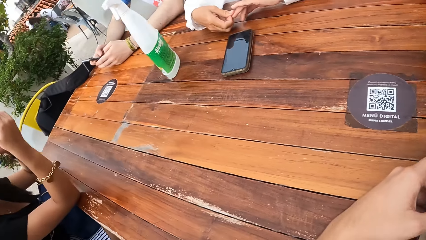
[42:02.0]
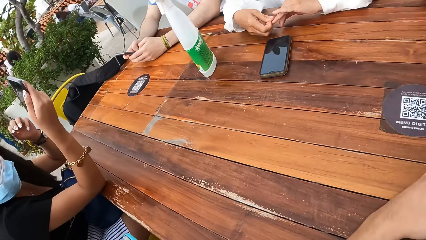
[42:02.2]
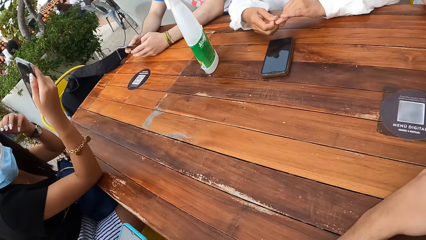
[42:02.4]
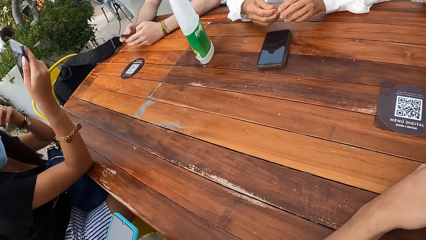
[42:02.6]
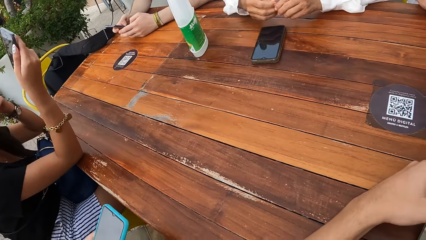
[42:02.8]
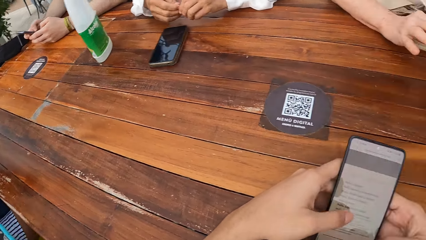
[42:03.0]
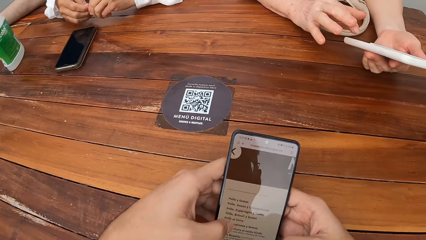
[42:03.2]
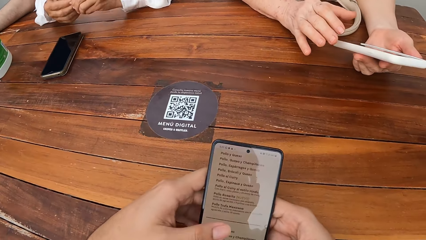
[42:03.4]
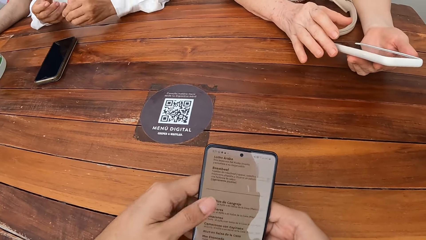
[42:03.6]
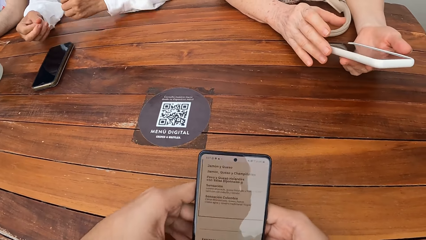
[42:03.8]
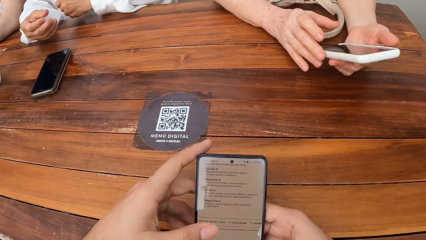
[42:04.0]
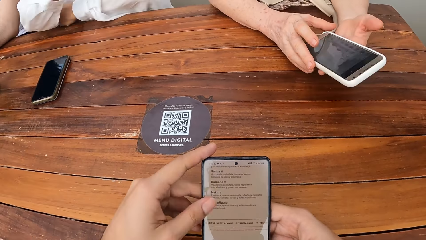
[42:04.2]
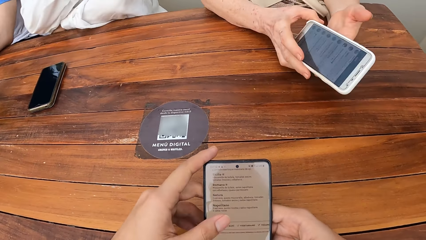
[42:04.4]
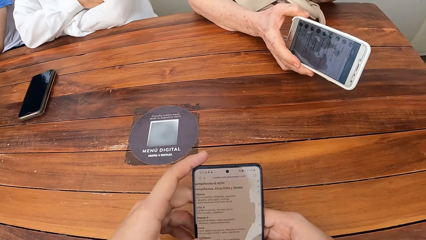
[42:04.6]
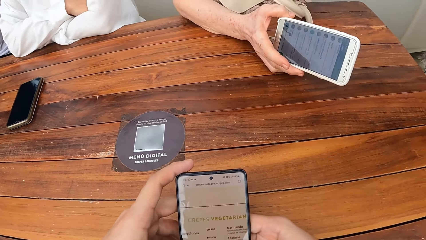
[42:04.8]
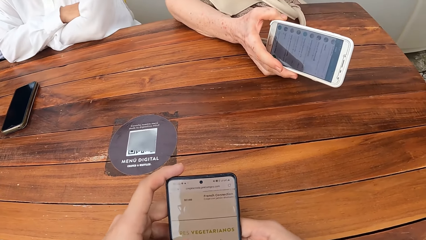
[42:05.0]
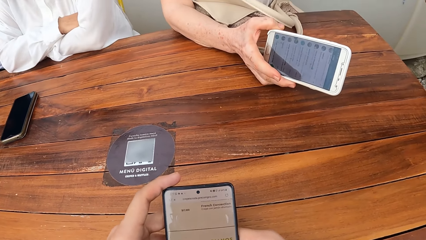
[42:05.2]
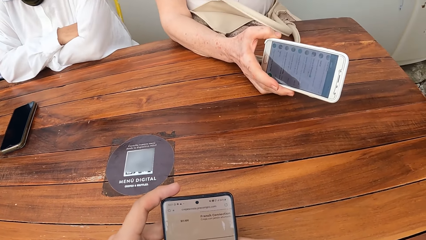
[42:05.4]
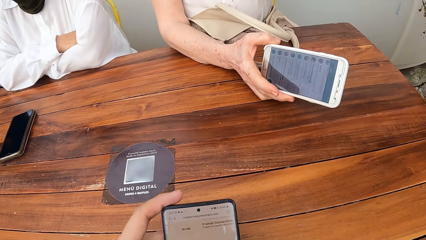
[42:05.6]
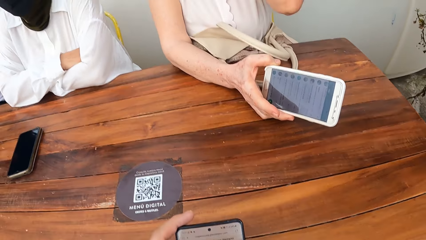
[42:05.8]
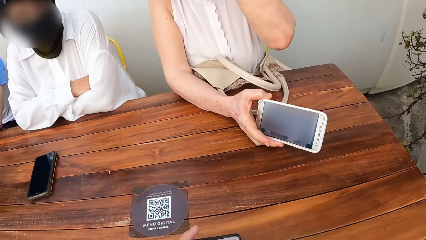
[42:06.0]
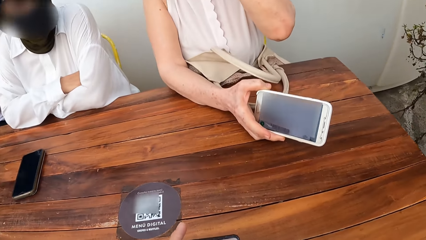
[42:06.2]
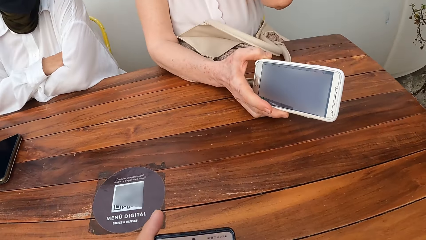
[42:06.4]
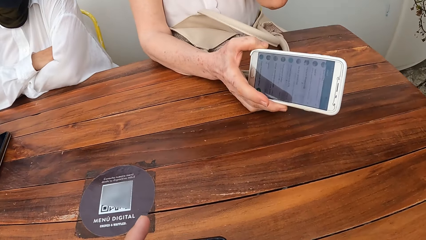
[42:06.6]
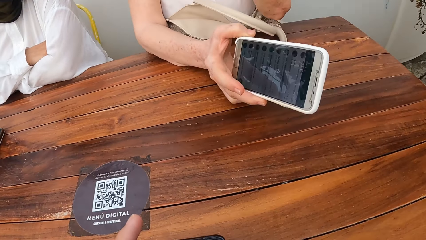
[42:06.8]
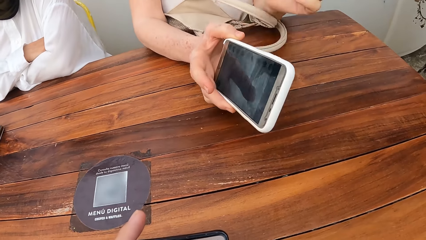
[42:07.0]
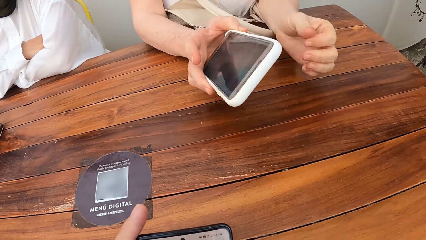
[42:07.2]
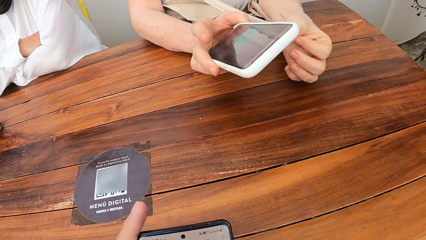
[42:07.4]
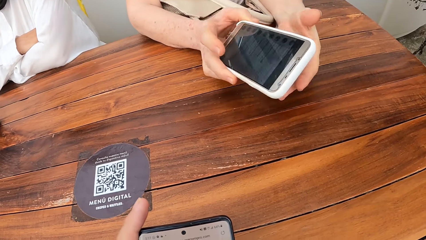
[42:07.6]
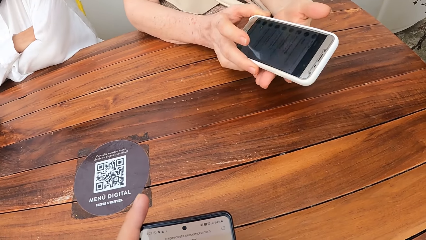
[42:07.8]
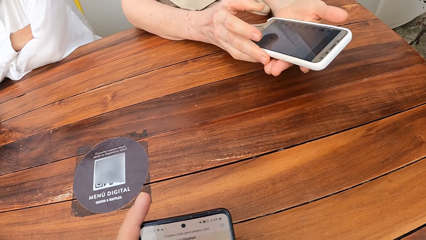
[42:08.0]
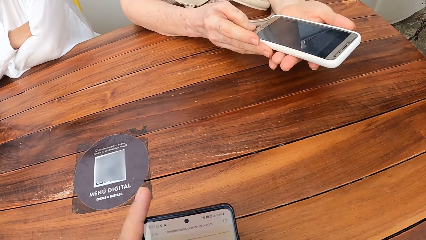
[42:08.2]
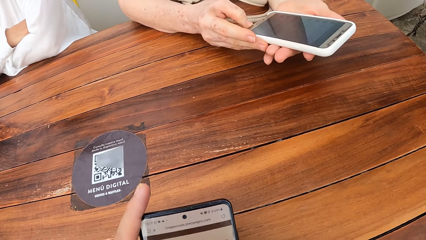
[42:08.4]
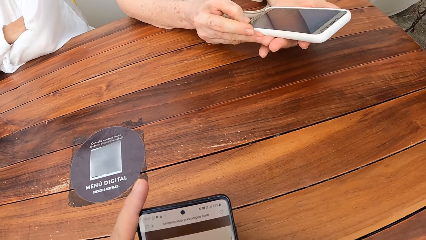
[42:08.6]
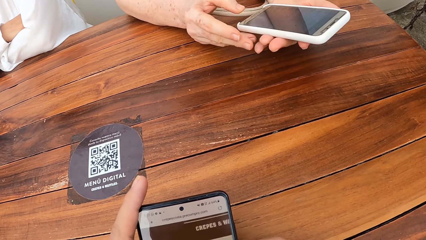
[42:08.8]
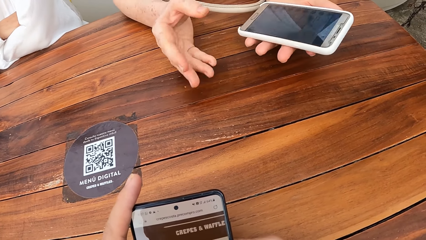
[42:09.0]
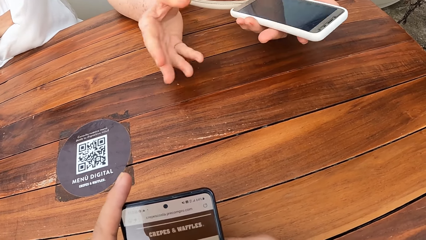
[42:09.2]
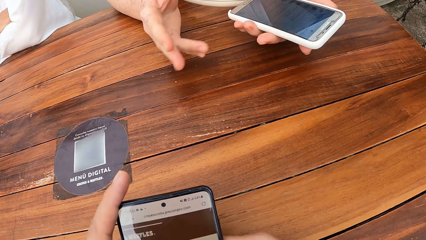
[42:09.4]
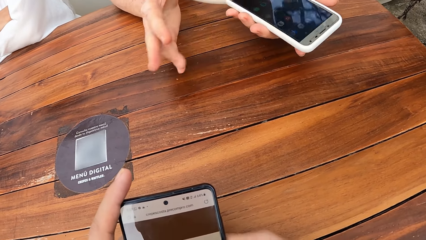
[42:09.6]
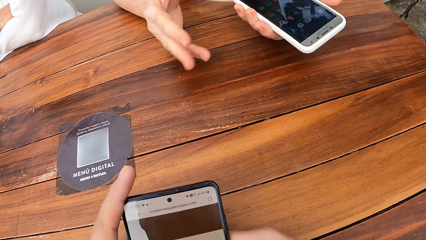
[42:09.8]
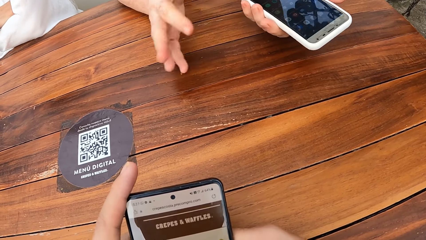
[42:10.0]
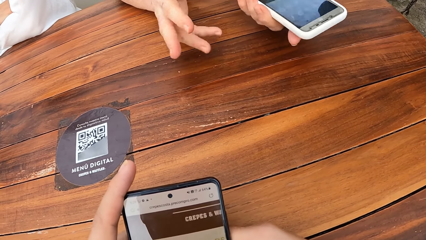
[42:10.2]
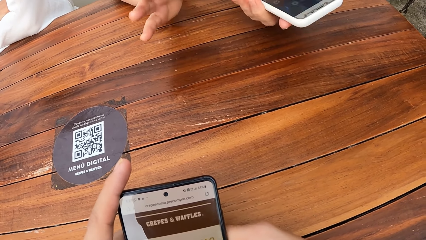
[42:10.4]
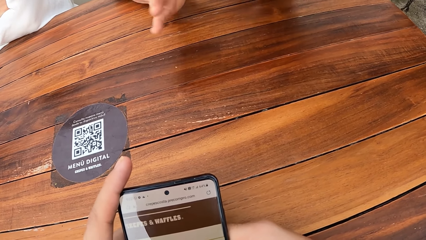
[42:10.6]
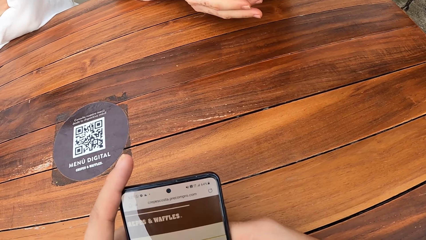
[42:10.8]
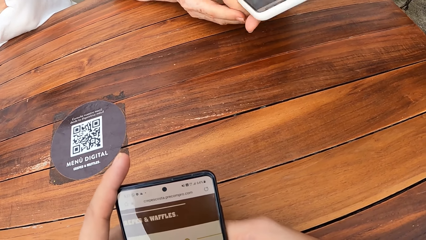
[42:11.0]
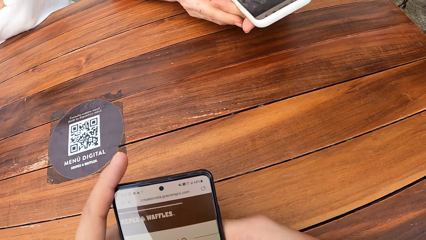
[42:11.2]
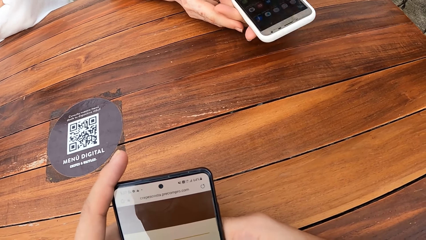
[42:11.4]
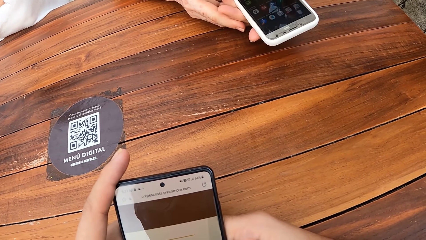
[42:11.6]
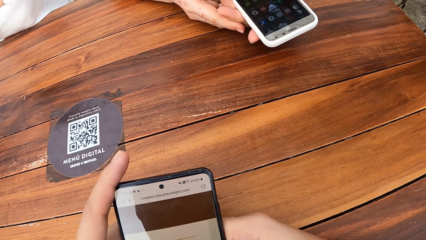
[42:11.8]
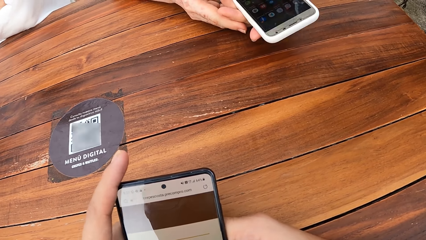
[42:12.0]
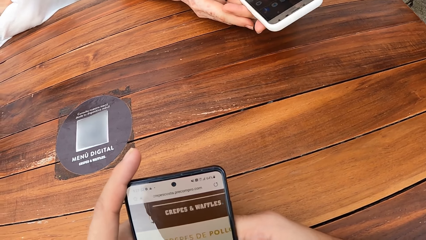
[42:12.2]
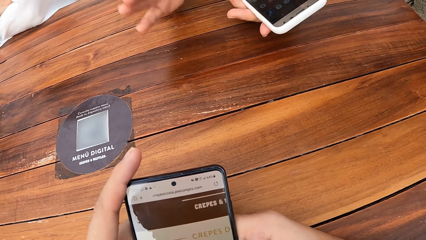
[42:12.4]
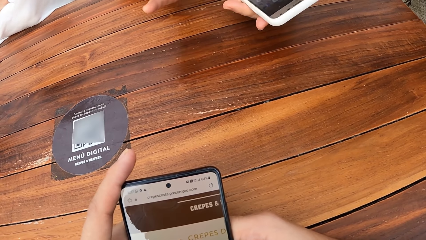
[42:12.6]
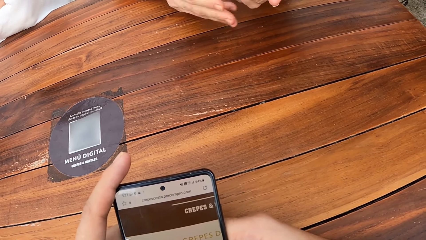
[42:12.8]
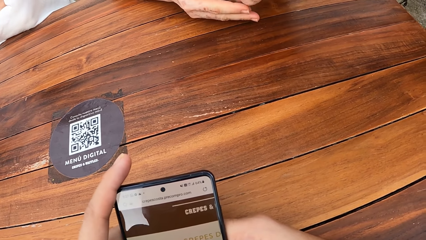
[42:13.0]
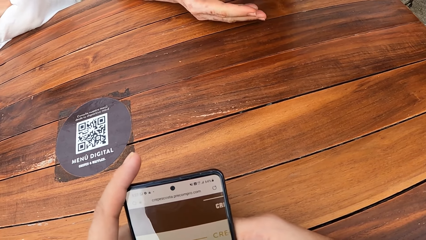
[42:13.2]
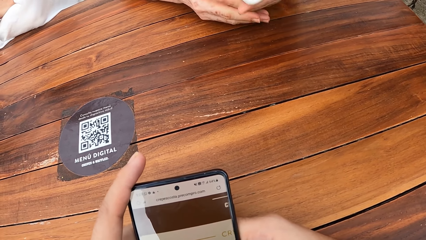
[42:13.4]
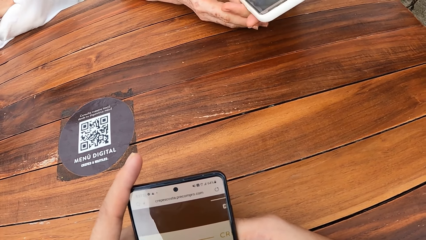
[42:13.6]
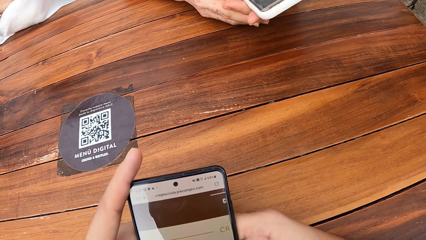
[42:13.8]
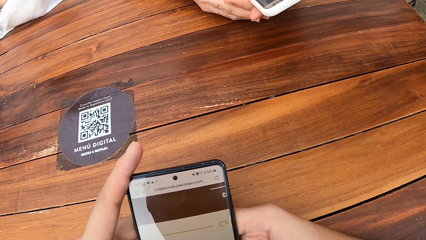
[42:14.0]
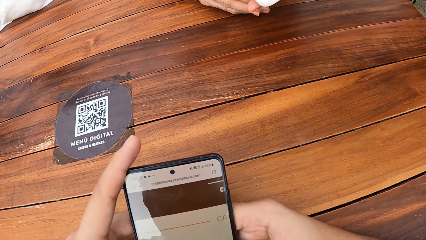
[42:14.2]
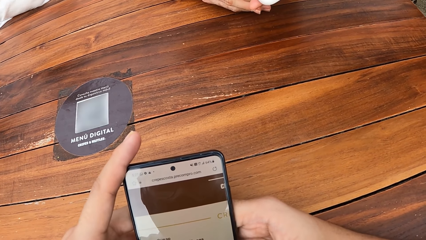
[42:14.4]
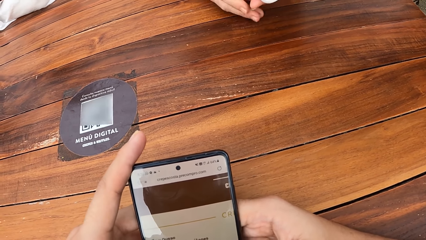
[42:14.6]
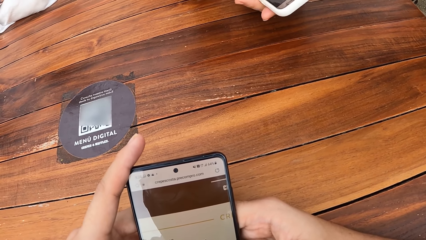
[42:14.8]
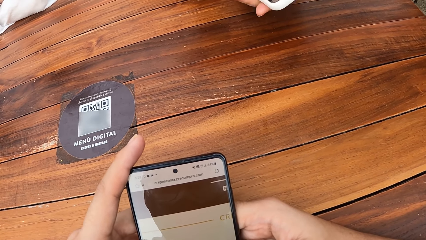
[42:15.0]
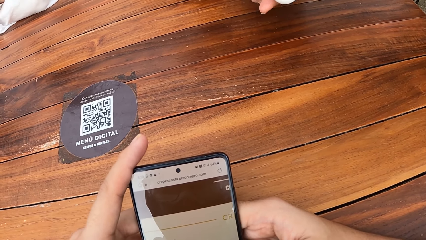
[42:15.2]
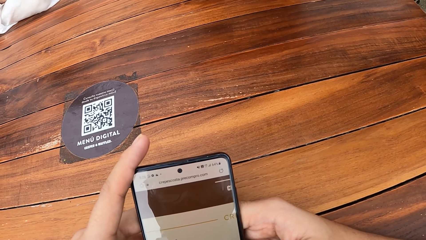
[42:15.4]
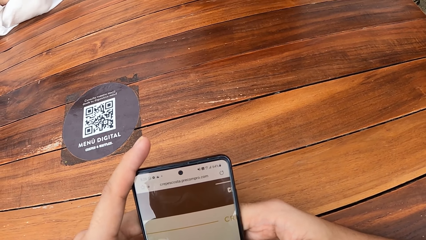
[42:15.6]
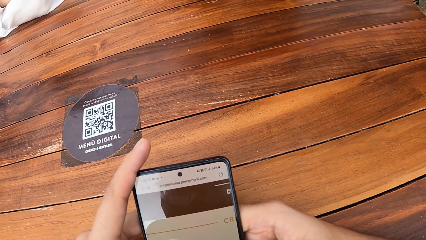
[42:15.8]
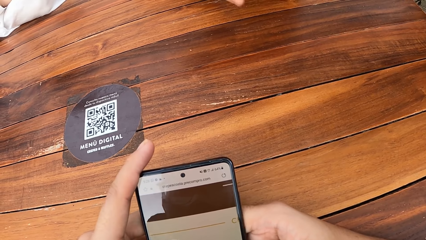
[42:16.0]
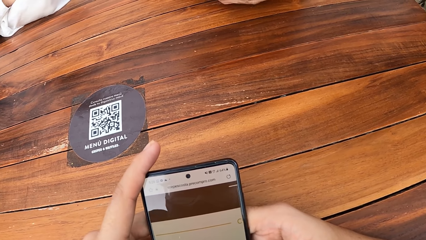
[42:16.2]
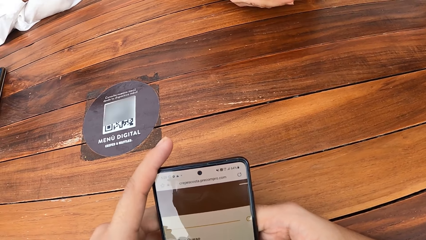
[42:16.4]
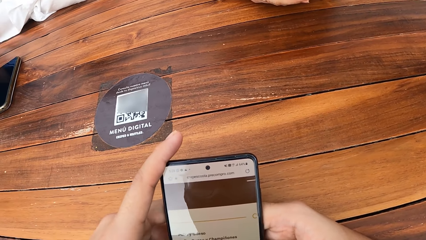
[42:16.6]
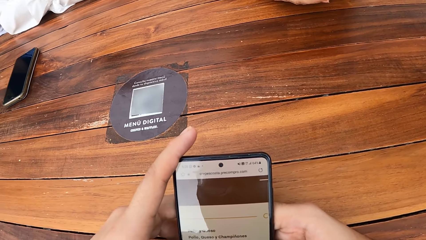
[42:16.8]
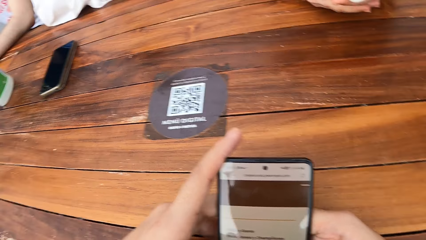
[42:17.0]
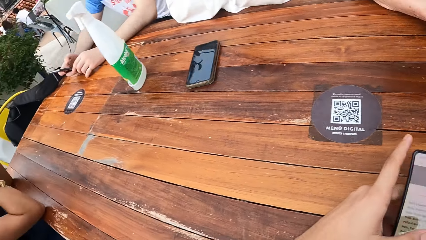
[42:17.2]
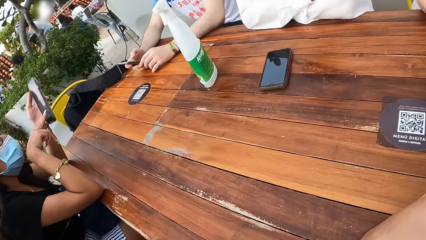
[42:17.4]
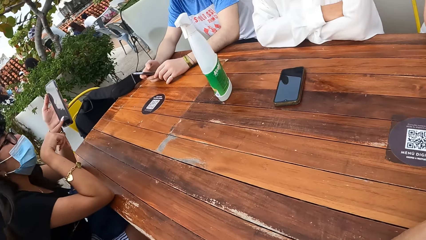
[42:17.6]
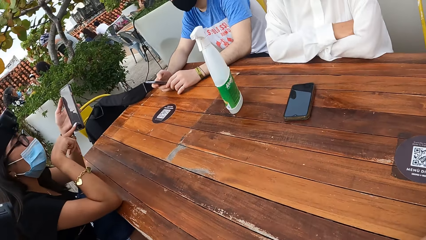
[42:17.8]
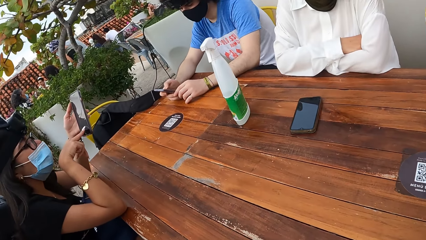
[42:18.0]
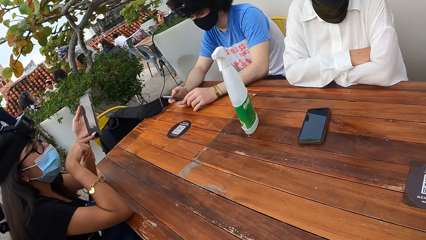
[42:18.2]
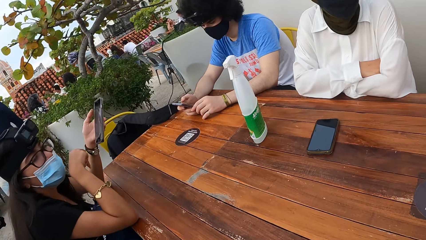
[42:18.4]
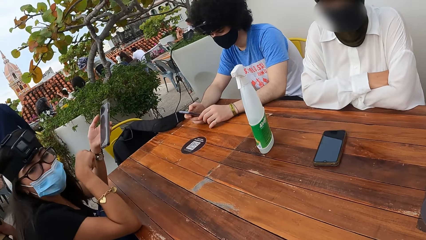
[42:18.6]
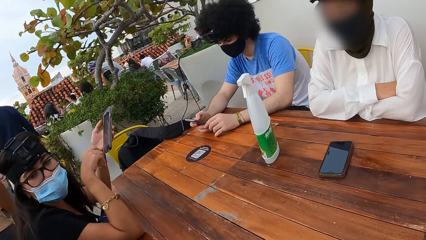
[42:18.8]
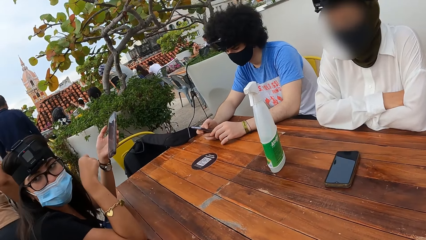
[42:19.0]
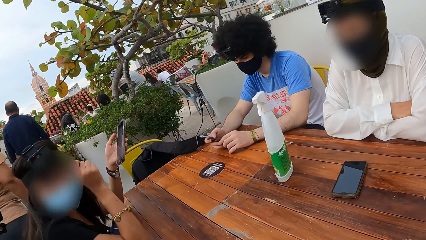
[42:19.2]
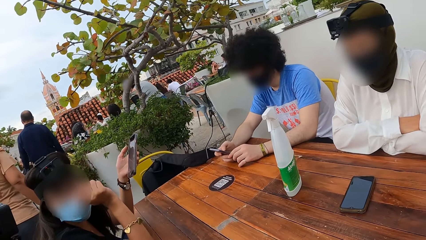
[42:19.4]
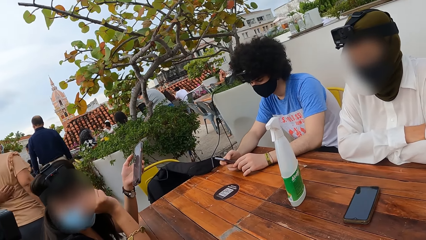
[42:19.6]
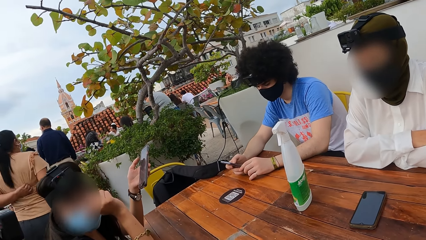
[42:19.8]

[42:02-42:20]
The camera wearer looks around a restaurant. They operate a mobile phone. A lady adjusts a mobile phone on her hand. The lady interacts with the camera wearer. The camera wearer operates the mobile phone. The lady interacts with the camera wearer. The camera wearer operates the mobile phone. They look around the restaurant. They look at persons.
